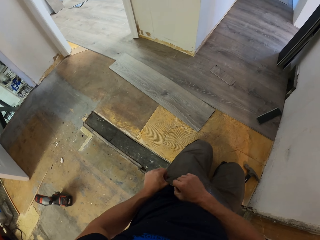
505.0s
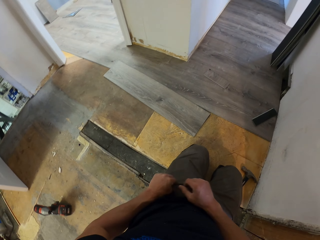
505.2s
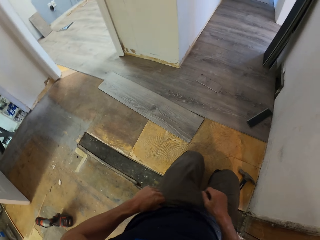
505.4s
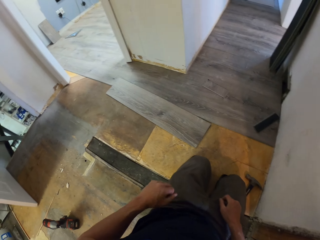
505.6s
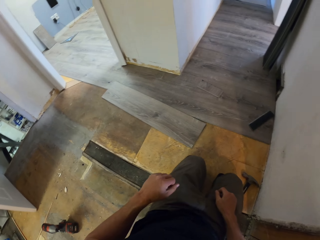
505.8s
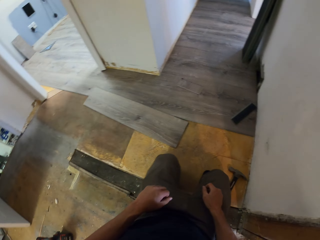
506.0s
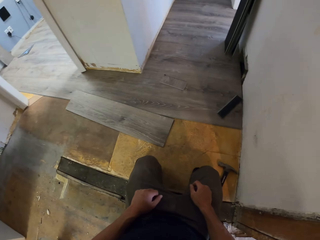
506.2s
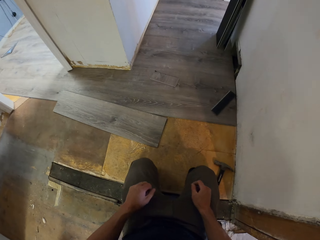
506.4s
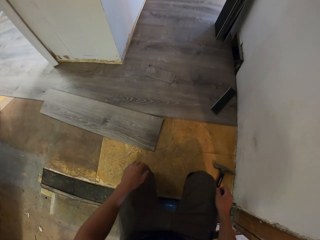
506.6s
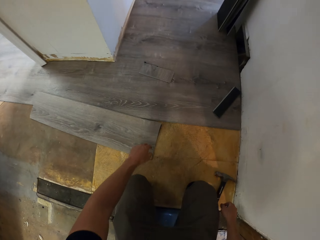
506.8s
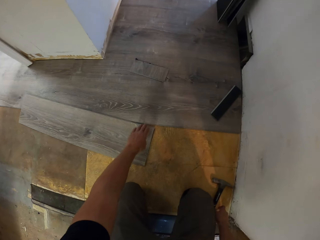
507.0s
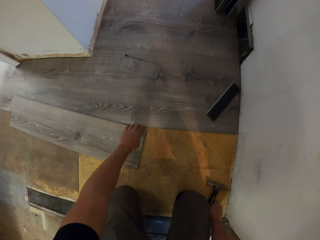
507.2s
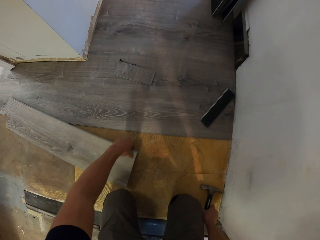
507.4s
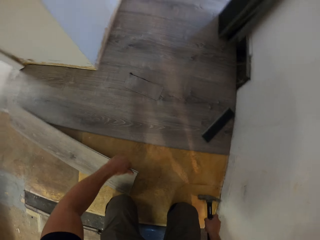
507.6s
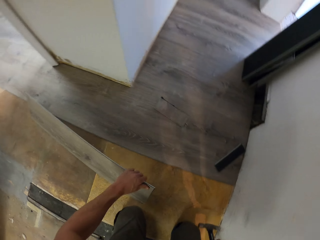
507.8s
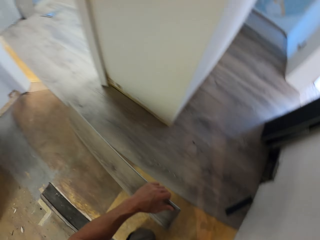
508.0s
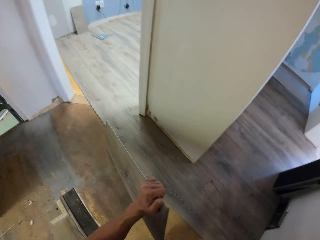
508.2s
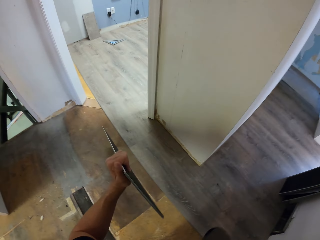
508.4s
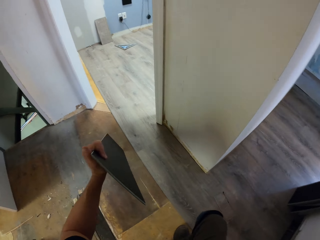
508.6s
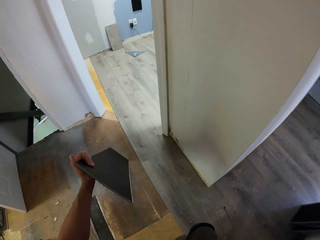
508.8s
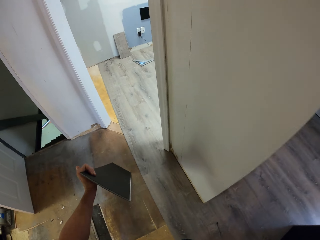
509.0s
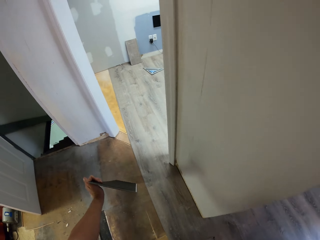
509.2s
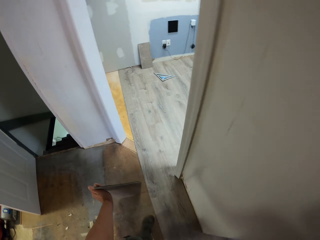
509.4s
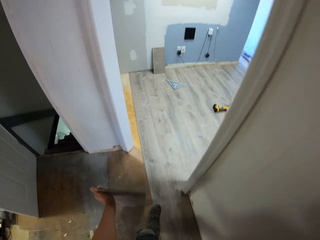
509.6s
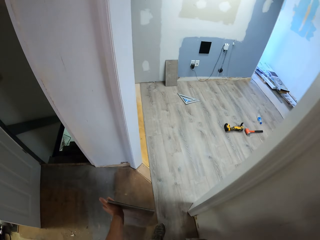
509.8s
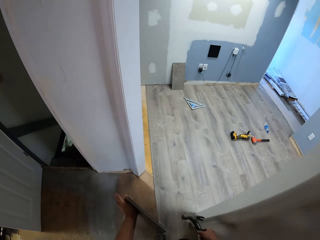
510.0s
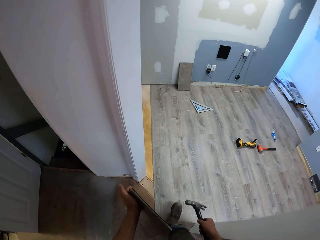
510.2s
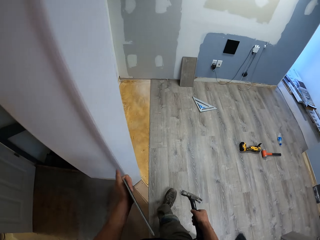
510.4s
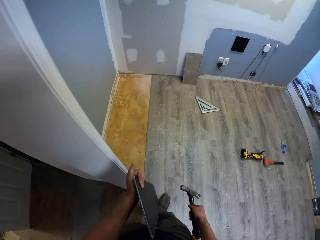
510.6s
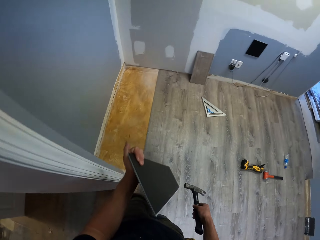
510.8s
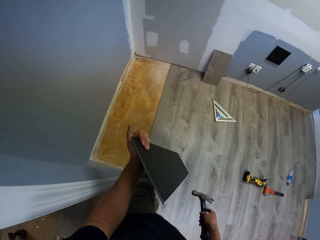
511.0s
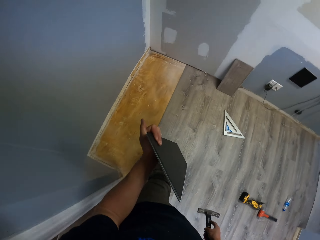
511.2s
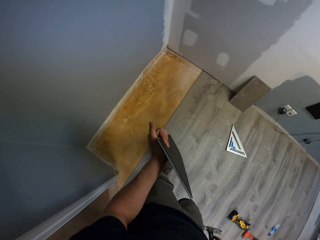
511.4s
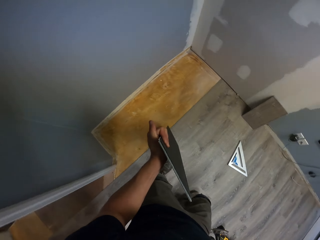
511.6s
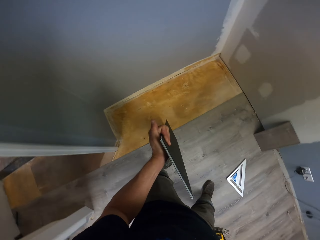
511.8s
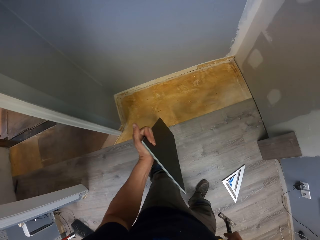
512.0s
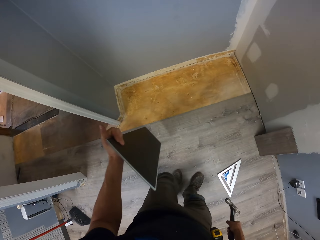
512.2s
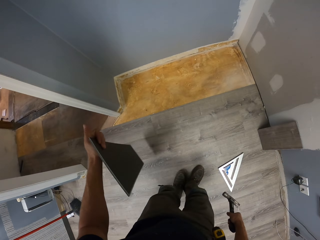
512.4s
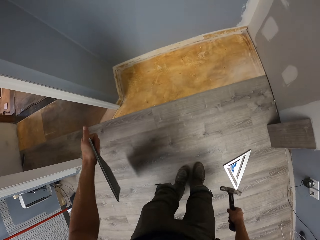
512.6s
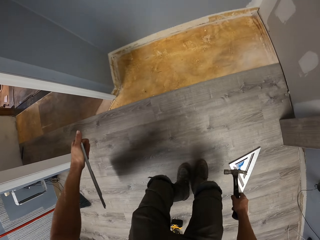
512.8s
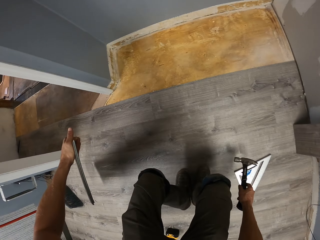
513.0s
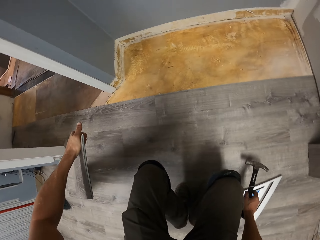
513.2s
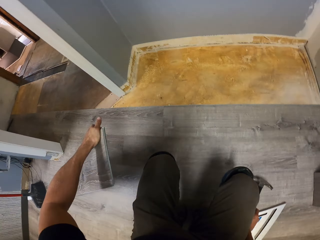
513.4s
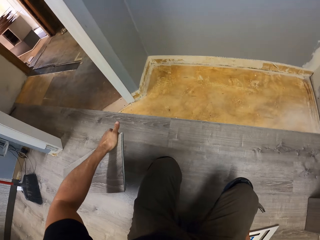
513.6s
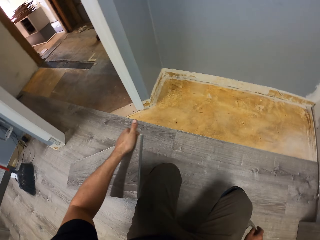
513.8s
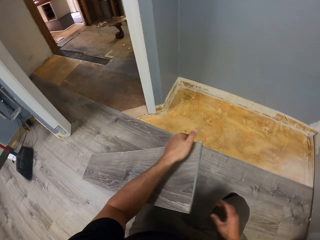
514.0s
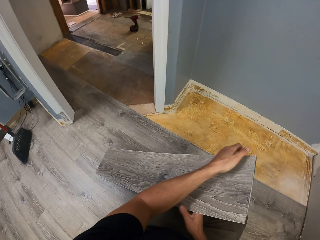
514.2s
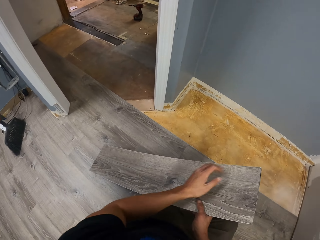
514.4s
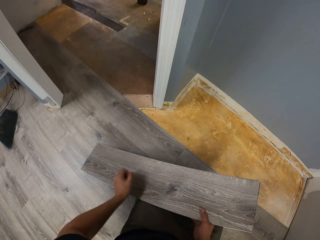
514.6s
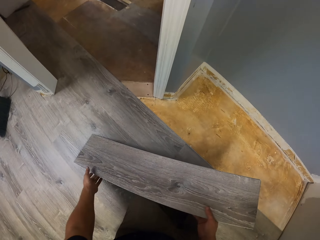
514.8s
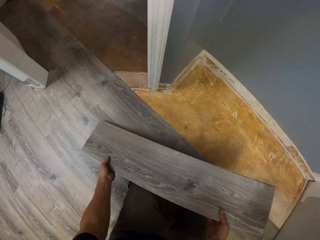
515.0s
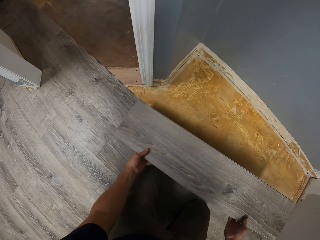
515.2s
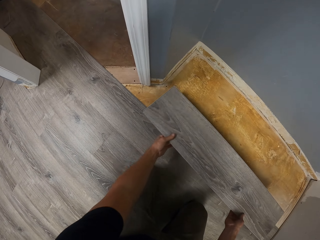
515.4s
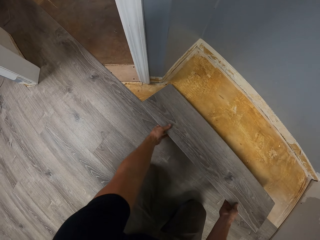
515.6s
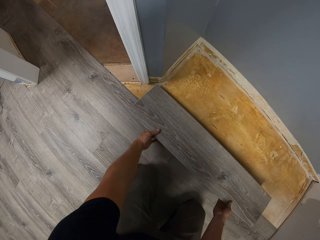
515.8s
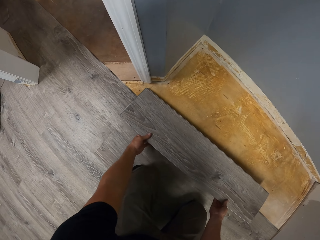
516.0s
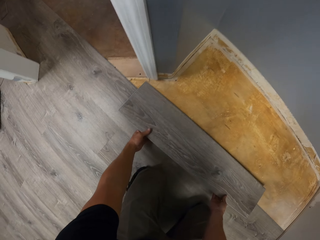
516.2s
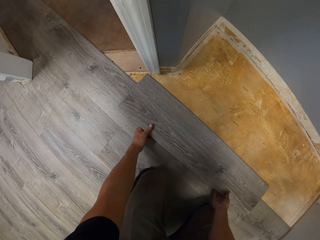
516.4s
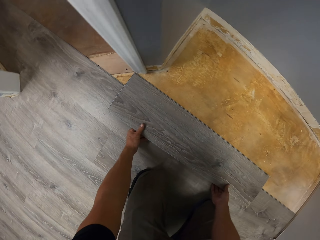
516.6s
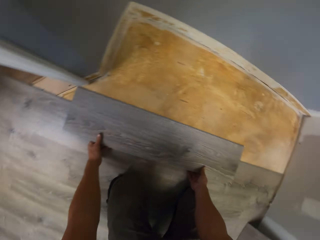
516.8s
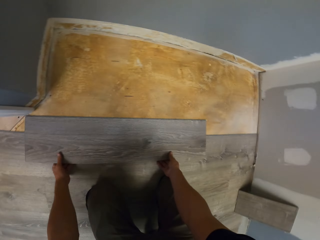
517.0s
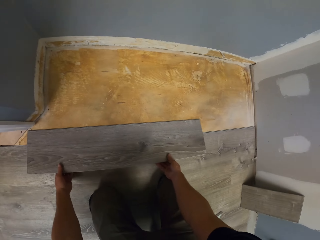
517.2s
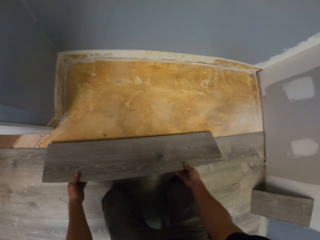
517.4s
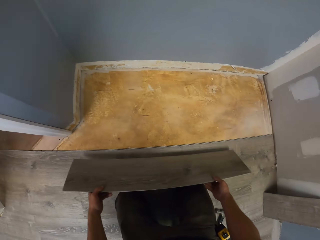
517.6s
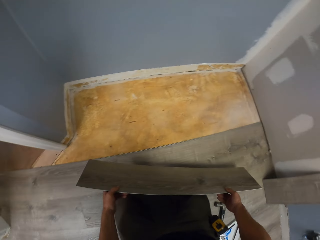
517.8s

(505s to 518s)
The camera wearer puts the mobile phone in the pocket. They stare at the floor. They pick up a claw hammer with the right hand. They pick up a tile with the left hand. They stand upright. They walk in the house. They kneel on the floor. They swing the right hand. They drop the claw hammer. They hold the tile with both hands. They swing both hands.

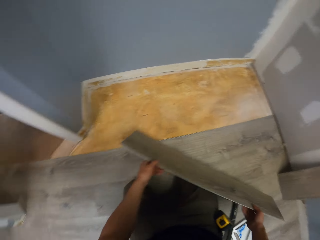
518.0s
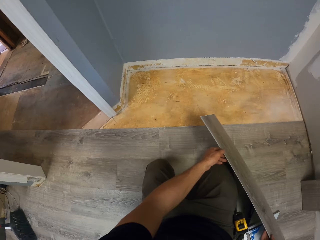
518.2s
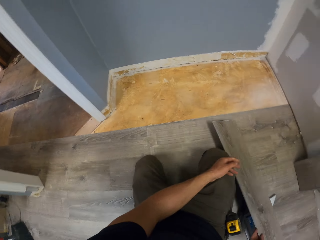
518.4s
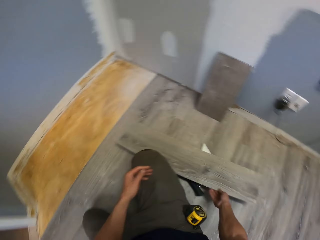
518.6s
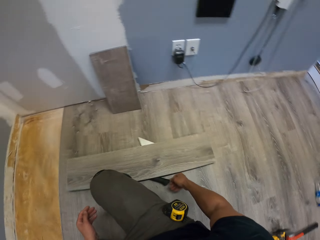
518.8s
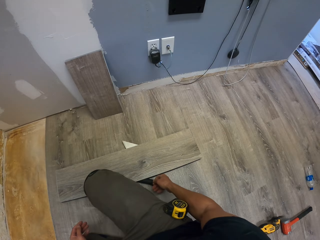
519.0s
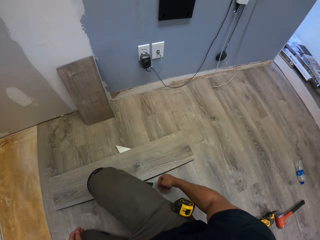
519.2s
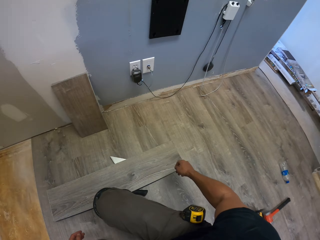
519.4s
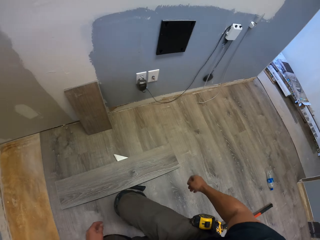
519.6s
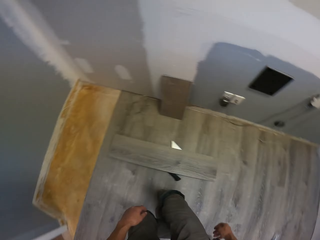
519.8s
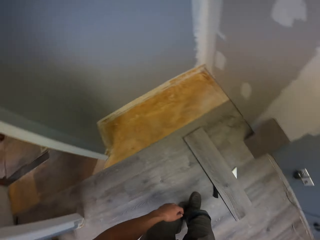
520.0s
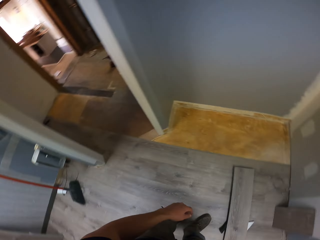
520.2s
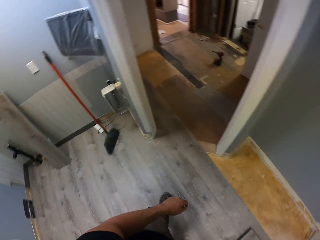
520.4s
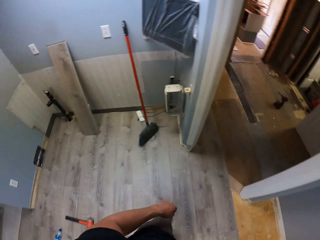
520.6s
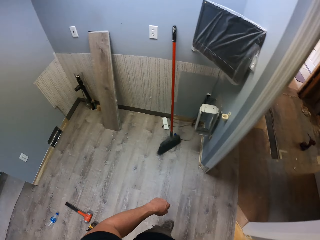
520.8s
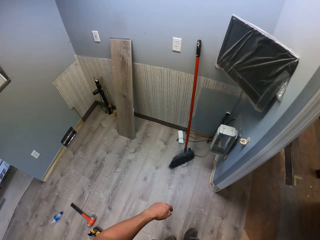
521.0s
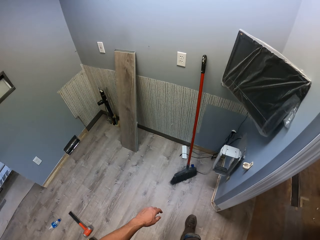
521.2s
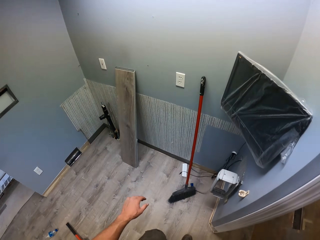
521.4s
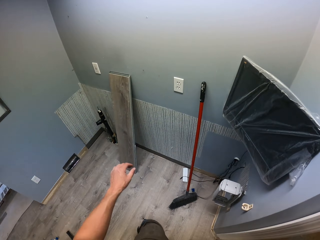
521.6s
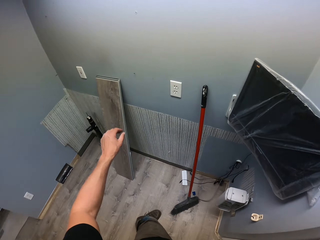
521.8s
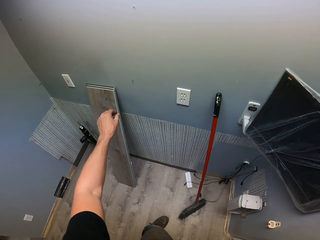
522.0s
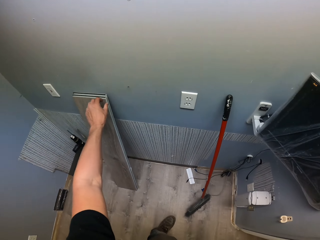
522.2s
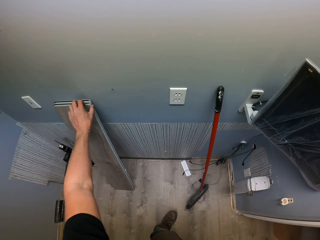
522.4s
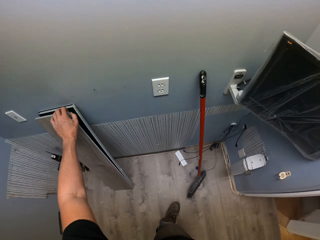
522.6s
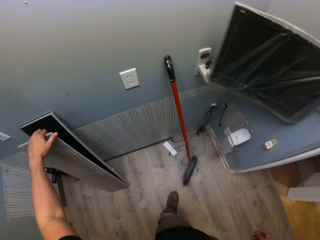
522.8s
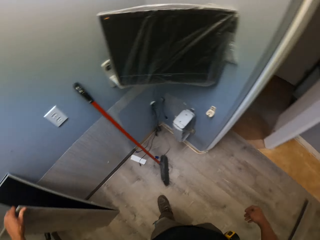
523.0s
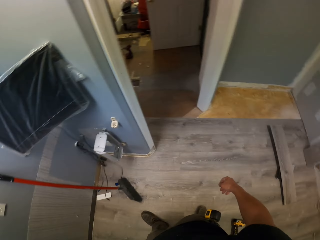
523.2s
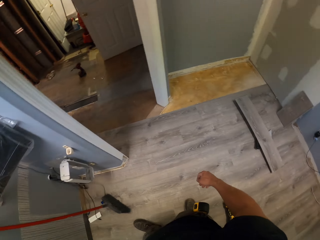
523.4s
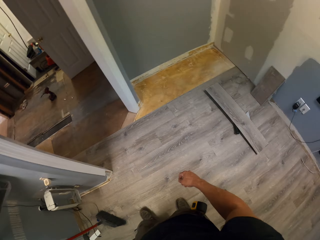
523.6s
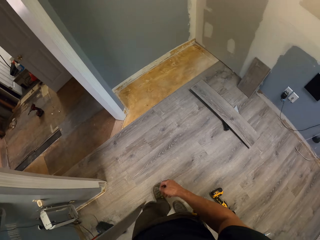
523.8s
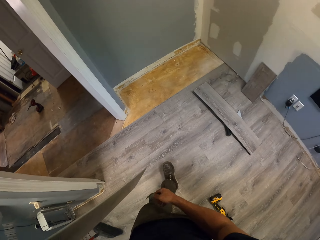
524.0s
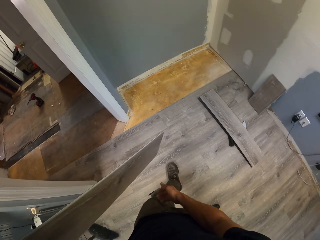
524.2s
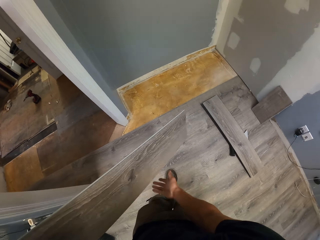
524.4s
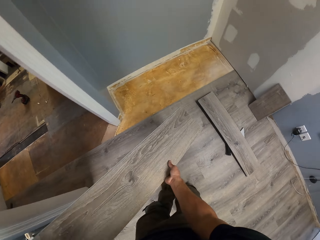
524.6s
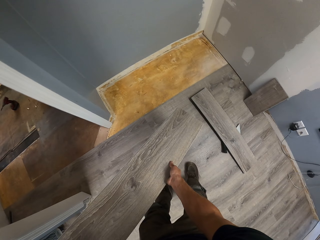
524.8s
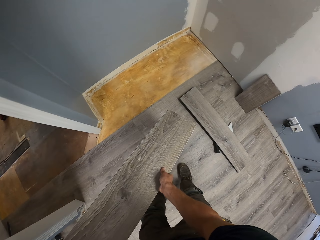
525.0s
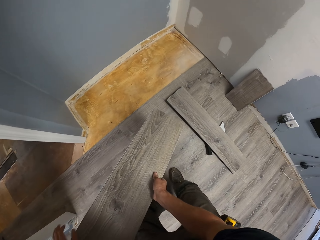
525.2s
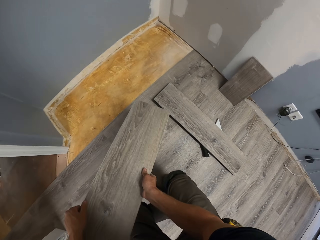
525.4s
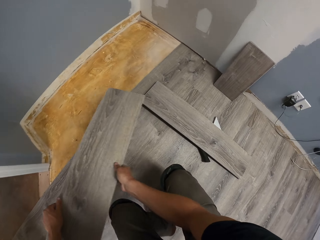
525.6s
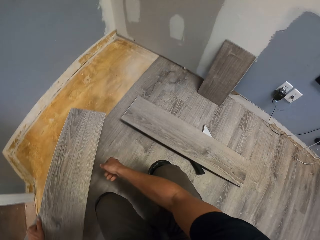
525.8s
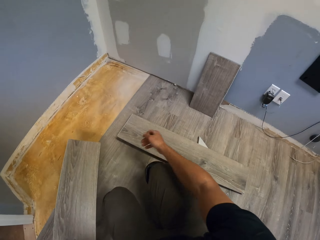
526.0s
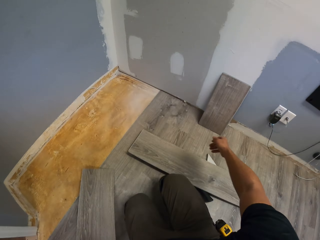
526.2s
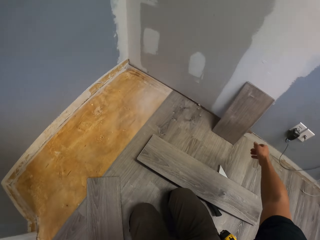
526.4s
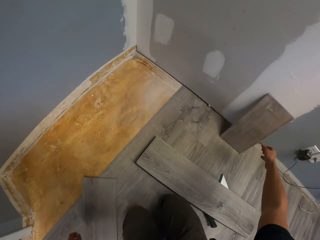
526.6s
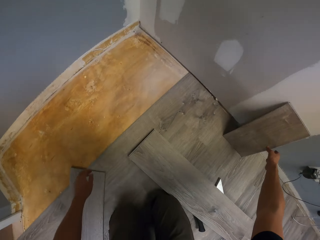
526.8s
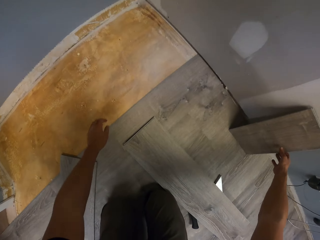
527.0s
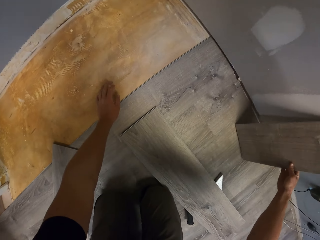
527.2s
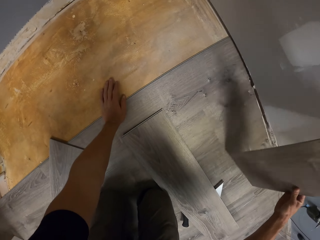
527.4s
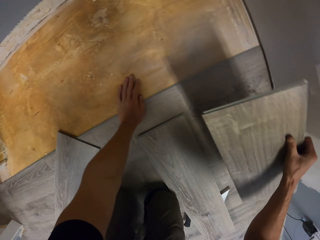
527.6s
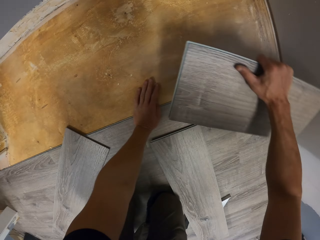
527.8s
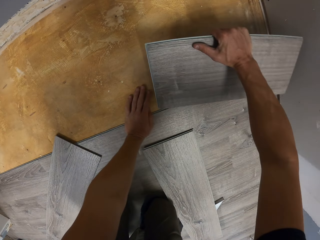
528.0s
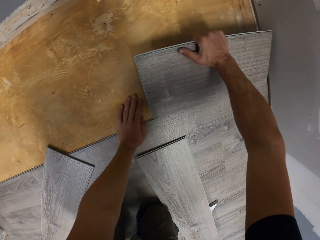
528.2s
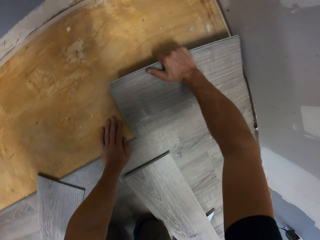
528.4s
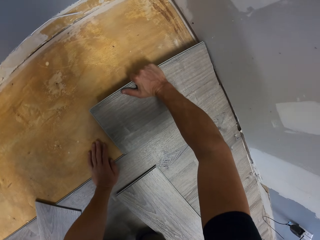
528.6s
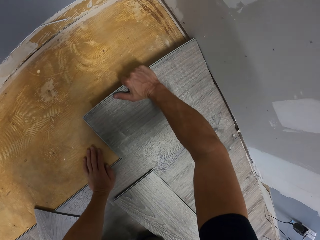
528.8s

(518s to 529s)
The camera wearer drops the tile on the floor. They stand upright. They walk in the house. They swing the left hand. They take the hardwood tile with the left hand. They hold the tile with the right hand. They swing the right hand. They drop the tile on the floor. They take the tile with the right hand. They lean the left hand on the floor.
